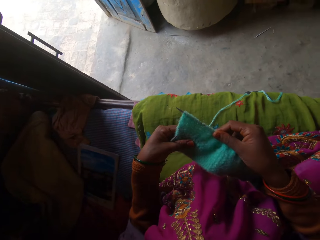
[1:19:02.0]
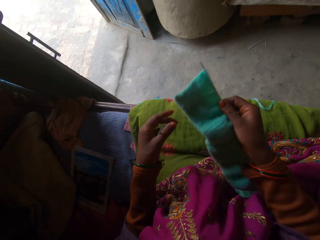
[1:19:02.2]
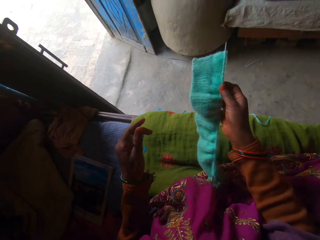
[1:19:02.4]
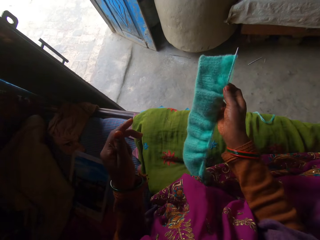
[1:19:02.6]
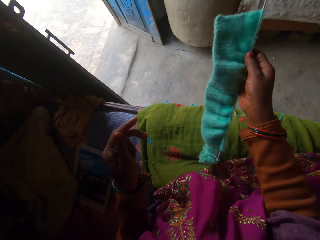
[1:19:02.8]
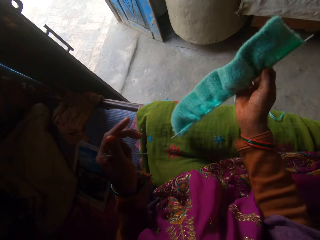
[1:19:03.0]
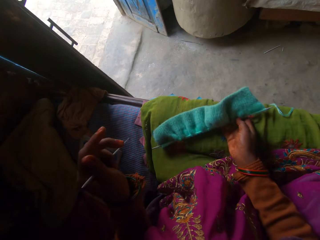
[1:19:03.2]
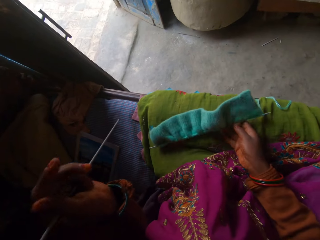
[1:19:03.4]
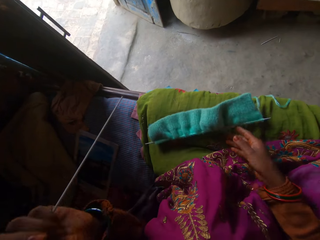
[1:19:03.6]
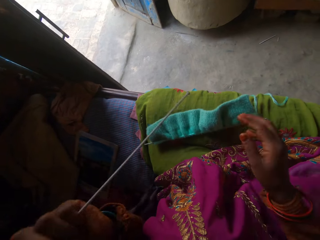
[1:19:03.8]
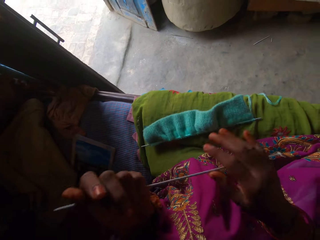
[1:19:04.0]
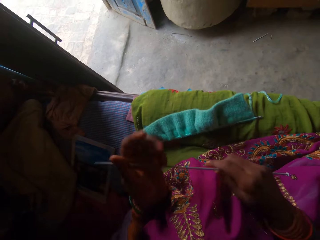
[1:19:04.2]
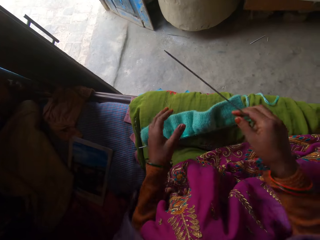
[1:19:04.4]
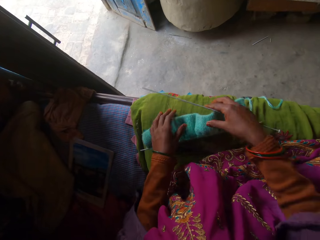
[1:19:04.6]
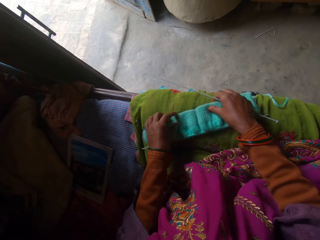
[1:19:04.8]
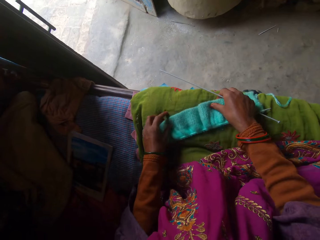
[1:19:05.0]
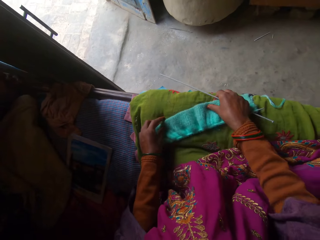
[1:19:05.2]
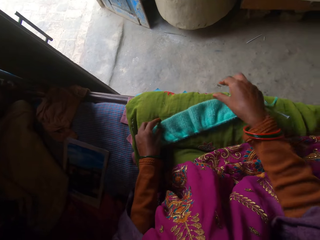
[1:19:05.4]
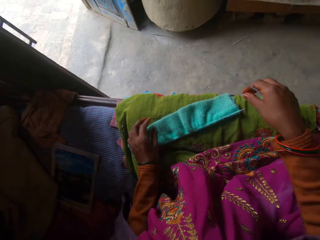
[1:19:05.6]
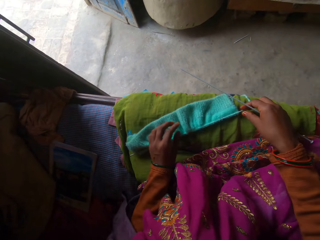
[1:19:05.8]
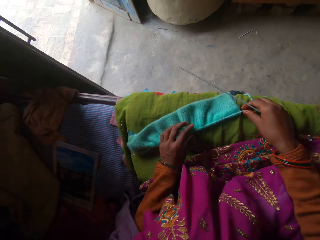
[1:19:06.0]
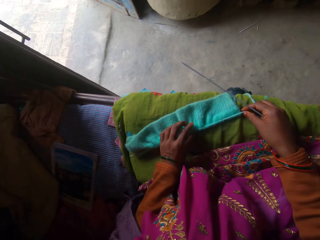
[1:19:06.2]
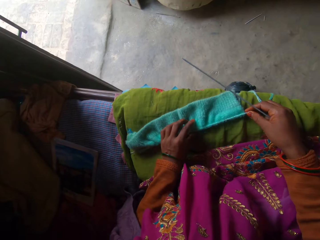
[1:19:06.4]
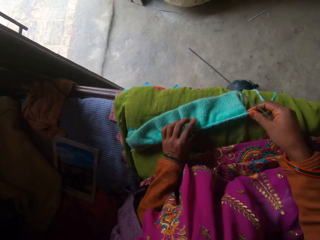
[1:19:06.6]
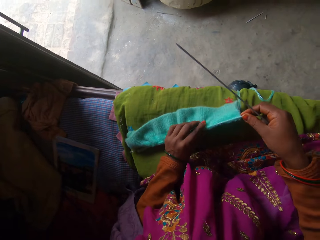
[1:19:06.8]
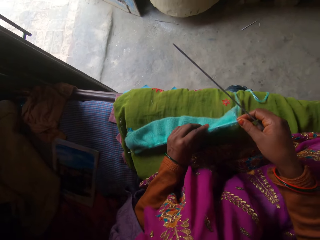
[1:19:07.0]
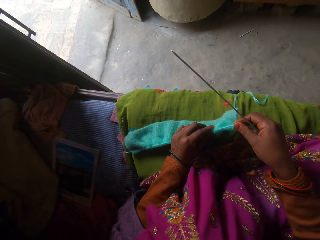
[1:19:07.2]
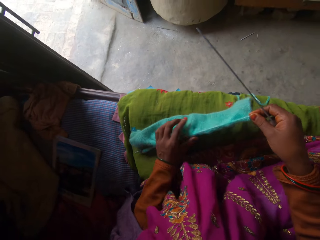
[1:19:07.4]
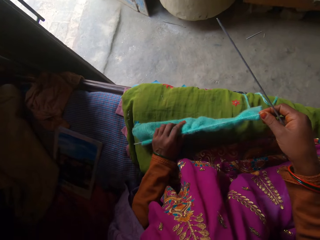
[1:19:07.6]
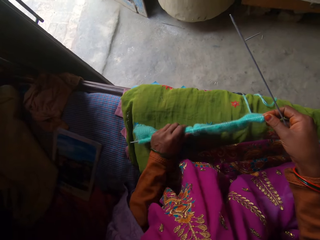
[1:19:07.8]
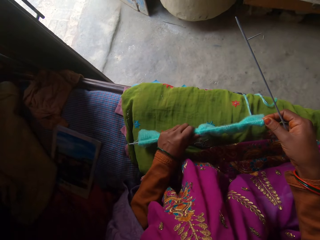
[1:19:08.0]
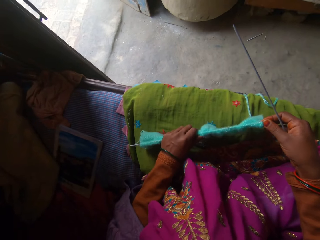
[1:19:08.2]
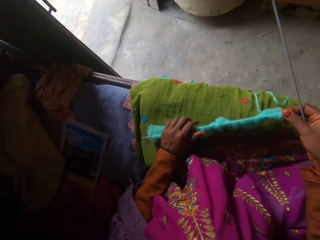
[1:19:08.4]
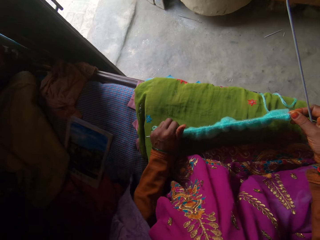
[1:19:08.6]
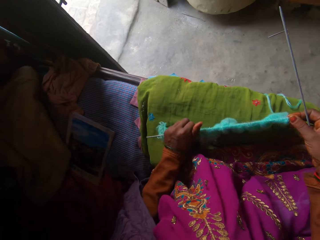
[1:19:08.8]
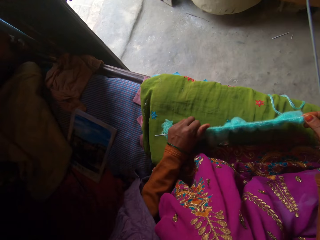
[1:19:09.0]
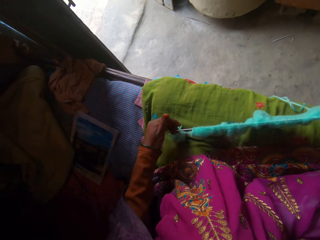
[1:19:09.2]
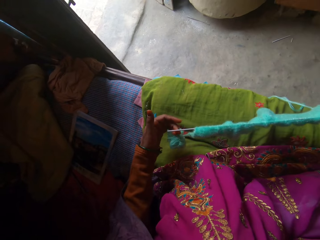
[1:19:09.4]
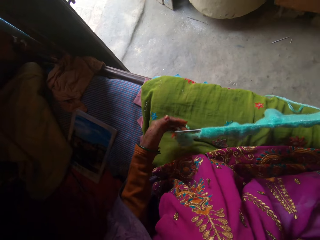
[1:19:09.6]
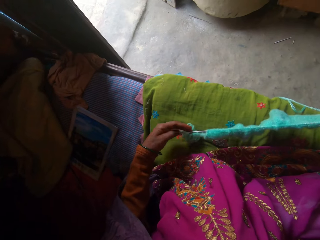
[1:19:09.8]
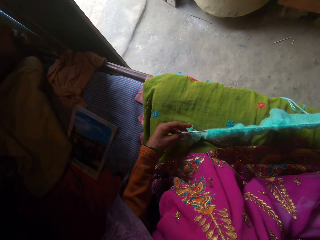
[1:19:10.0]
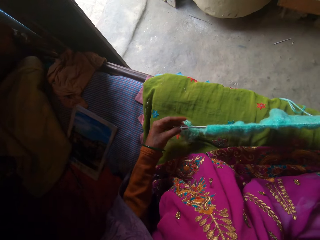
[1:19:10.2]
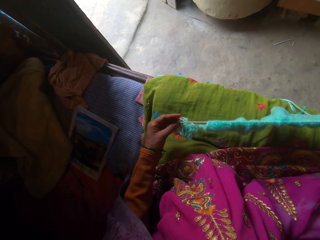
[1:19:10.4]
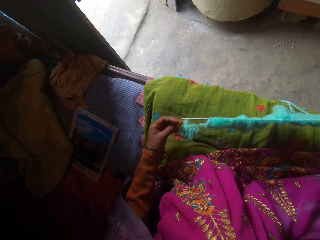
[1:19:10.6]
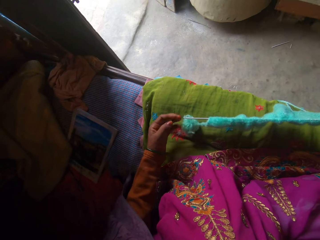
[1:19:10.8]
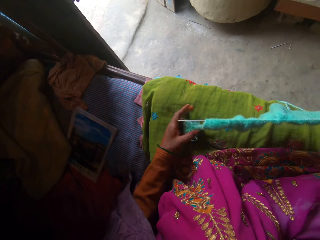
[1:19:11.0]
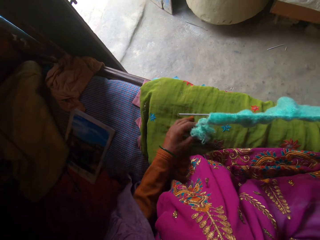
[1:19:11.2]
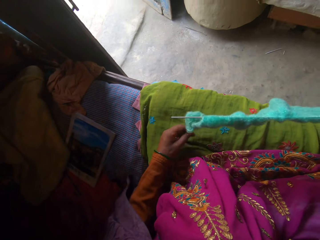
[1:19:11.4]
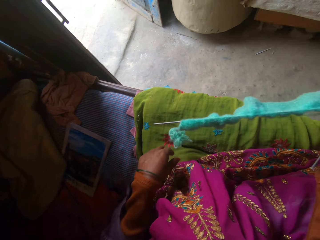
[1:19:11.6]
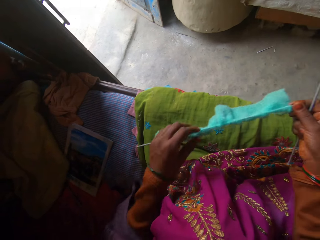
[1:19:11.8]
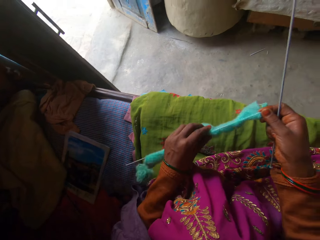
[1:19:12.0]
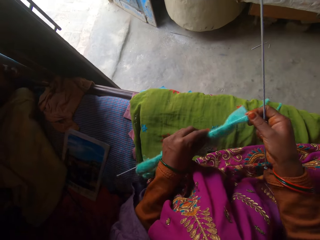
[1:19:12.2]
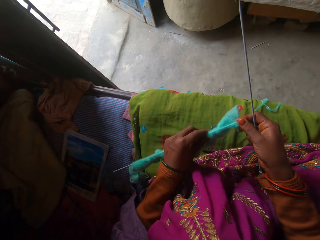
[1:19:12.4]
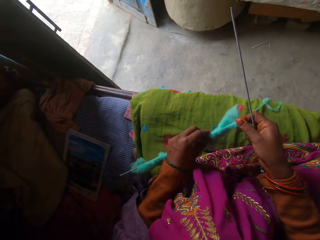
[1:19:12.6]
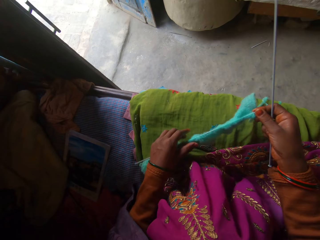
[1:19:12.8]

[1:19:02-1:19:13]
The camera wearer places the knitted fabric on a bed with her right hand. She passes a knitting needle from her left hand to her right hand. She adjusts the knitted fabric on the bed with both hands.

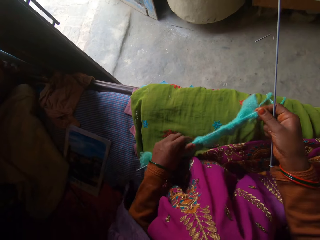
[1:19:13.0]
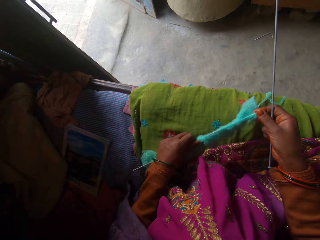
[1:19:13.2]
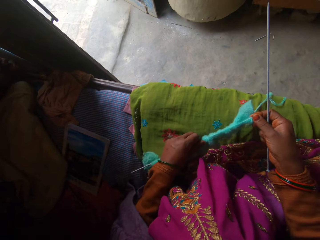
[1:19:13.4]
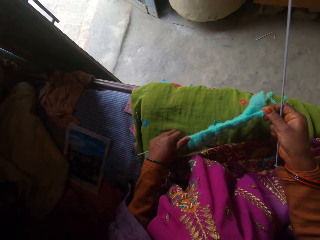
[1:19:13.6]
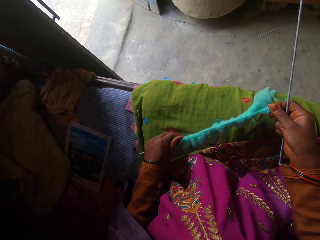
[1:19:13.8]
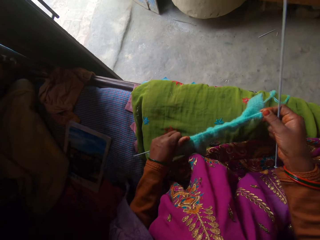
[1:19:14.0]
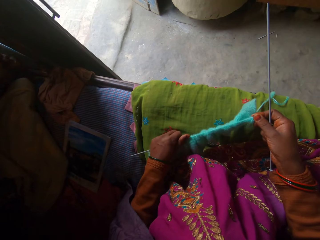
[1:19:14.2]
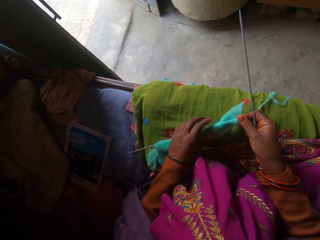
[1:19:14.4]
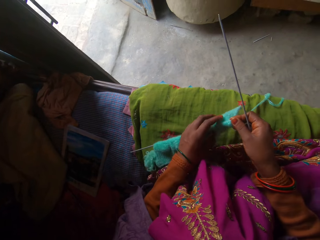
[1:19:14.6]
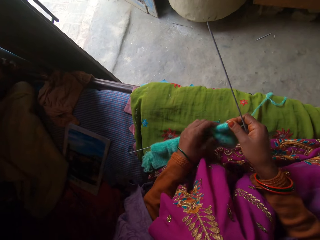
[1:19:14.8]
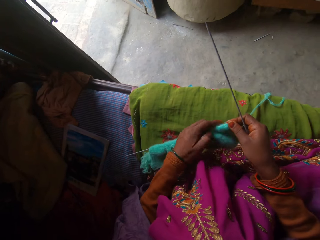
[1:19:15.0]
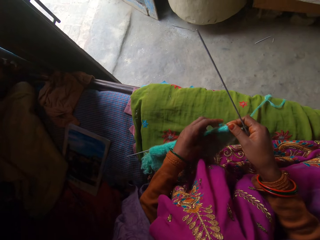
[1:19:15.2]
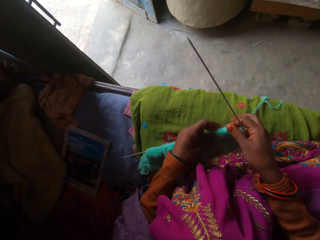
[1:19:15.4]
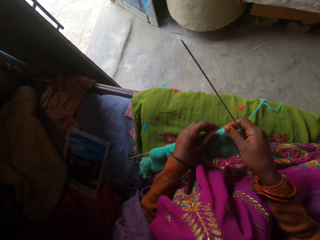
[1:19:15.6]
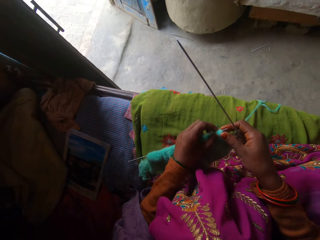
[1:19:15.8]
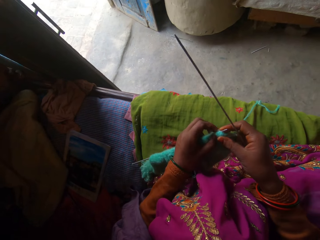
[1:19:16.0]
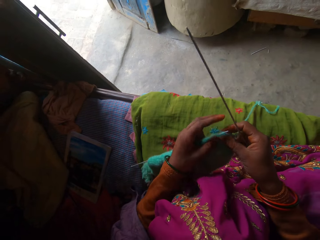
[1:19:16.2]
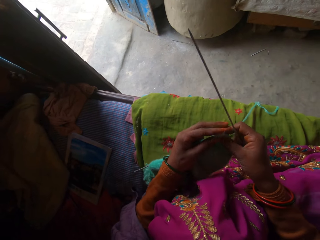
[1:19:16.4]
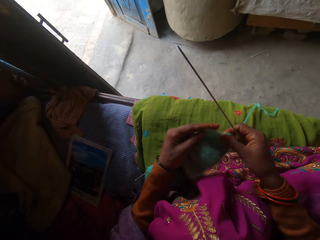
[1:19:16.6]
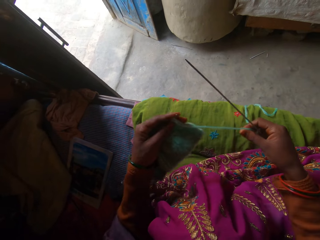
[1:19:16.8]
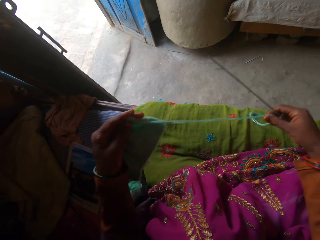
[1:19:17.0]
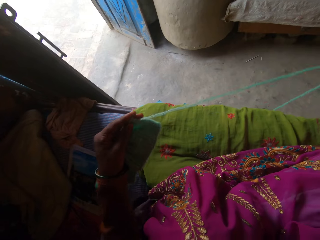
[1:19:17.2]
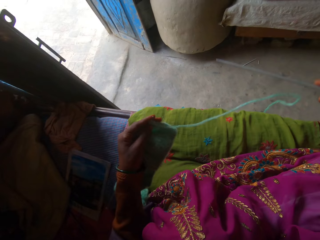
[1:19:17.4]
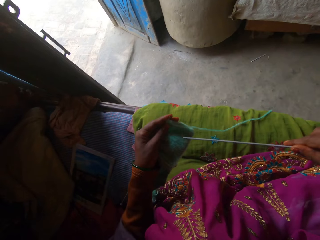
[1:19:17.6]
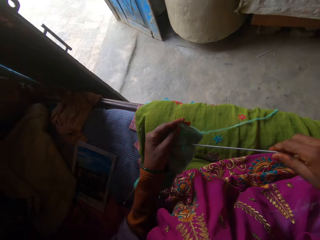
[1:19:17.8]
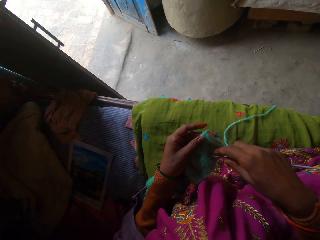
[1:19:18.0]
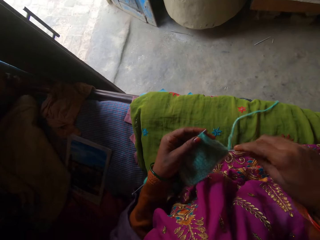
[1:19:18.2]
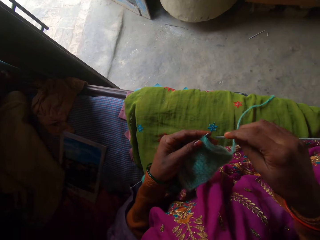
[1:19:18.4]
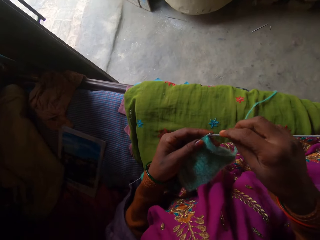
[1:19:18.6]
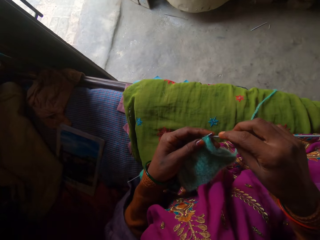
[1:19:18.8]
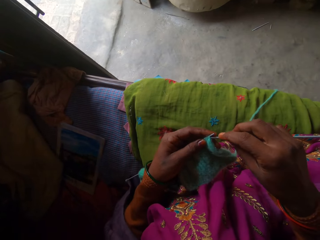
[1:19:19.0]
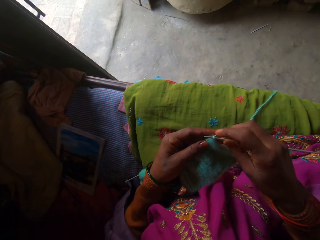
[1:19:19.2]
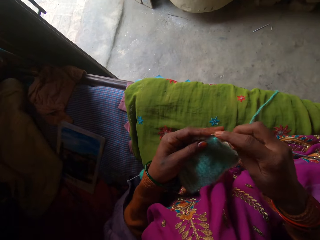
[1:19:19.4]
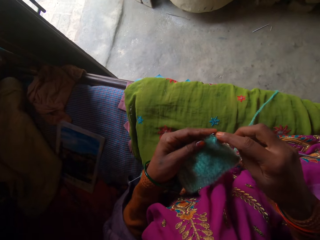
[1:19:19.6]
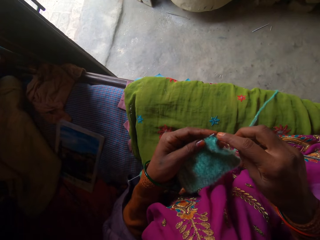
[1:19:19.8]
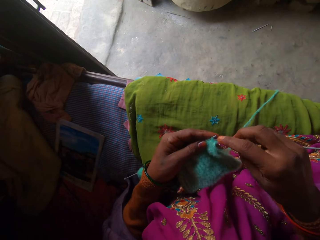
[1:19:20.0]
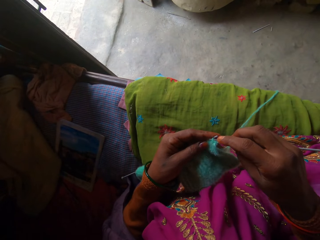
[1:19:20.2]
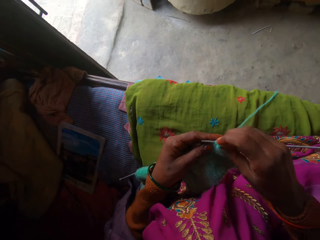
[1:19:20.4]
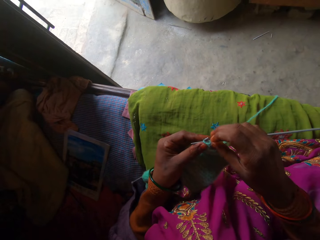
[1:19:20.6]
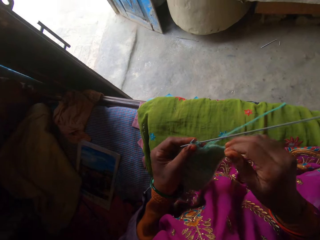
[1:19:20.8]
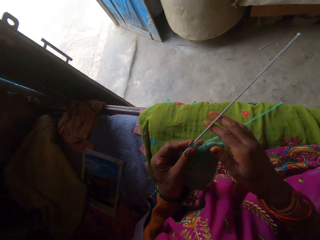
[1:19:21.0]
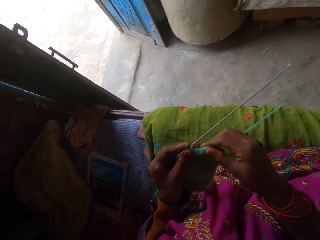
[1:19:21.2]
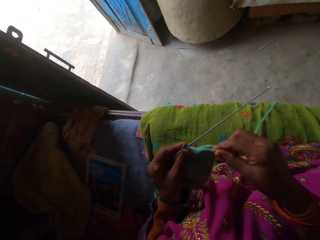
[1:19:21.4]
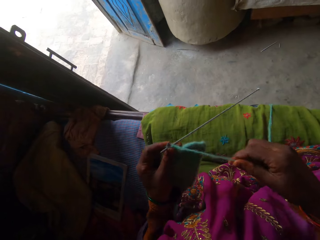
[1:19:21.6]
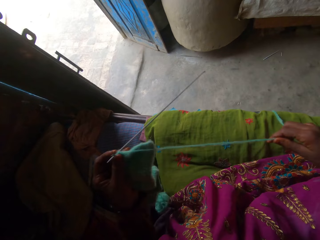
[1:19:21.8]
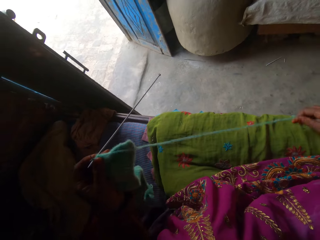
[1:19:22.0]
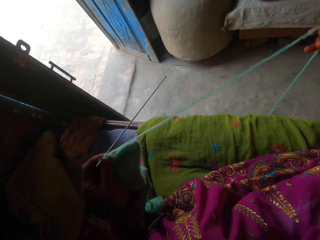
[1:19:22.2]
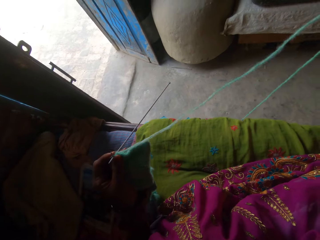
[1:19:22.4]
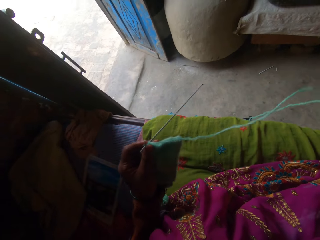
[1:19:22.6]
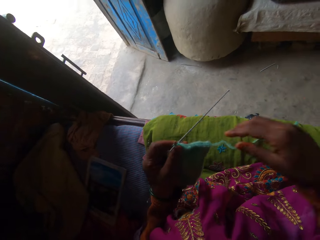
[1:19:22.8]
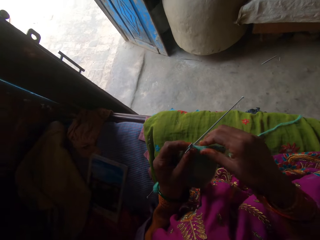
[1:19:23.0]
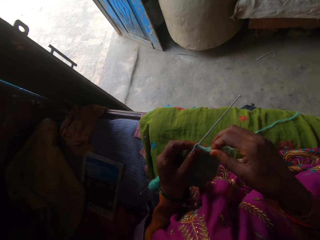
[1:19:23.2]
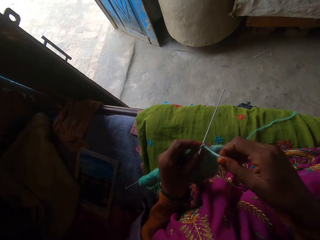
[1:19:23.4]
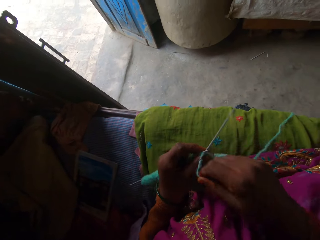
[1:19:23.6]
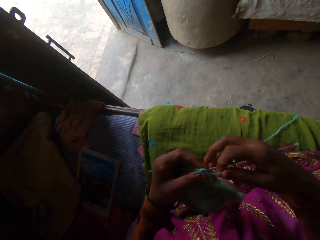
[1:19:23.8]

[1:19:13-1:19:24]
The camera wearer knits the thread into the fabric with the knitting needles in both hands.
